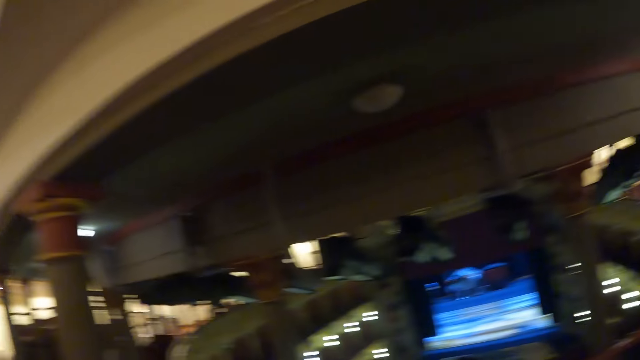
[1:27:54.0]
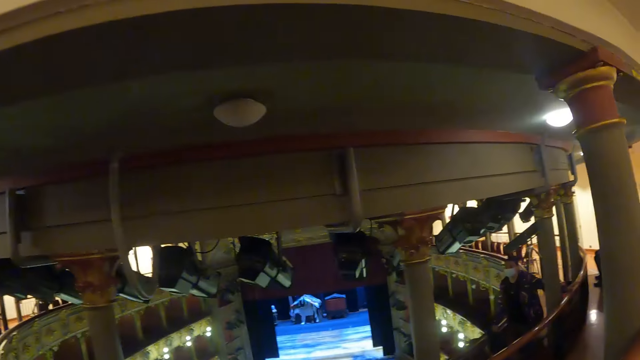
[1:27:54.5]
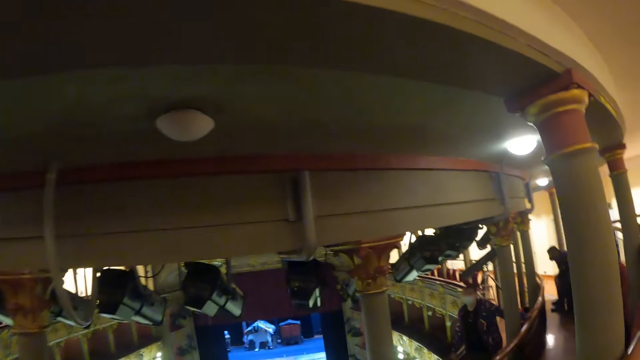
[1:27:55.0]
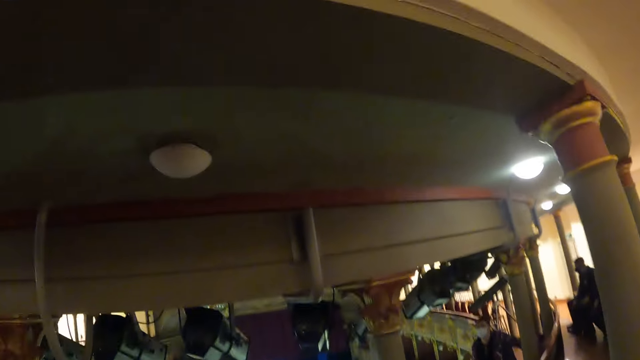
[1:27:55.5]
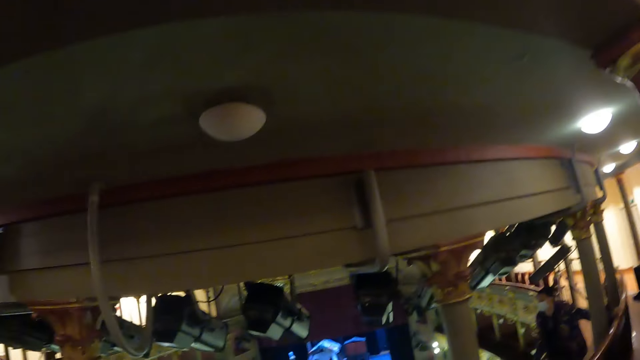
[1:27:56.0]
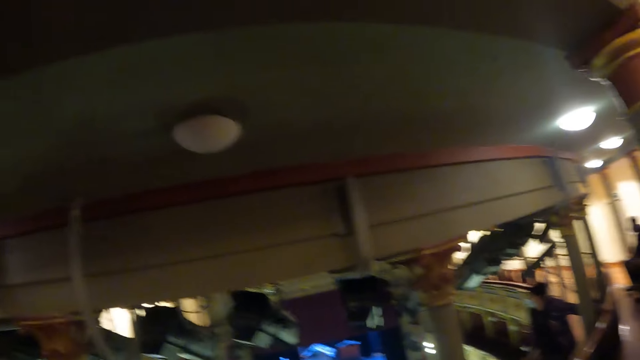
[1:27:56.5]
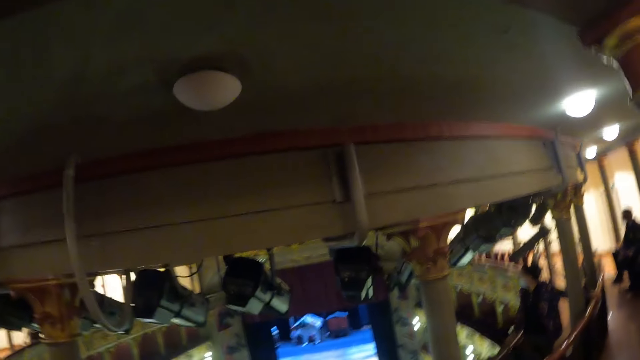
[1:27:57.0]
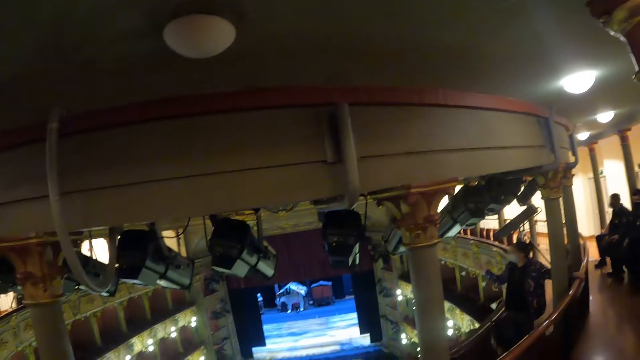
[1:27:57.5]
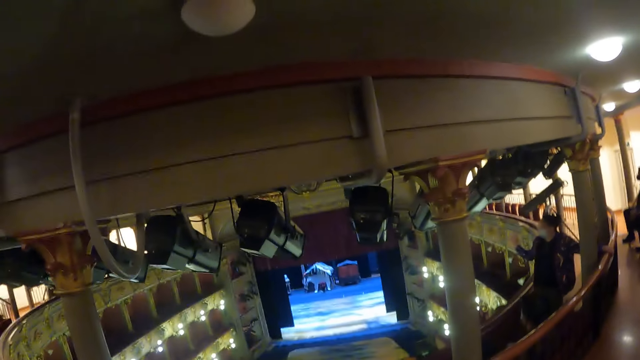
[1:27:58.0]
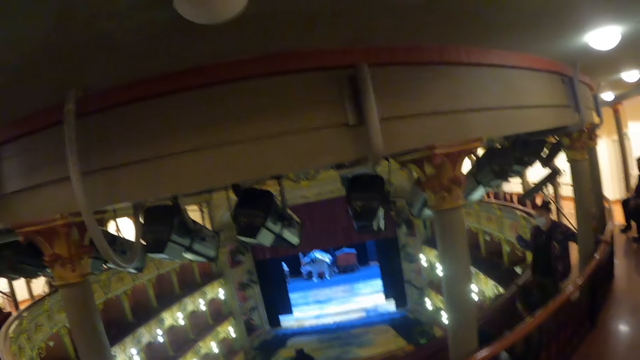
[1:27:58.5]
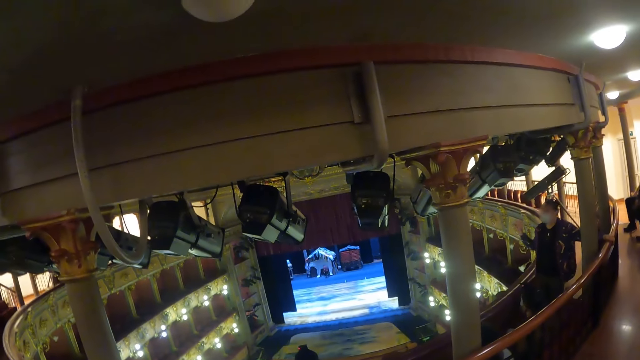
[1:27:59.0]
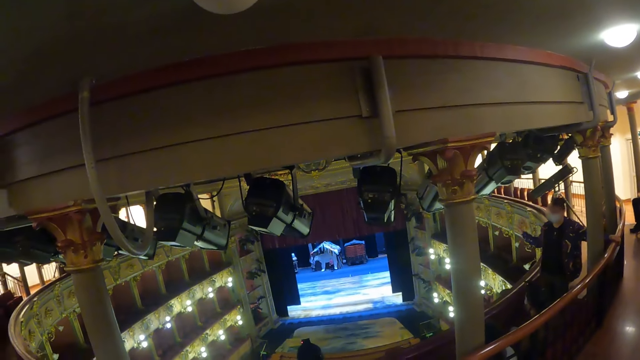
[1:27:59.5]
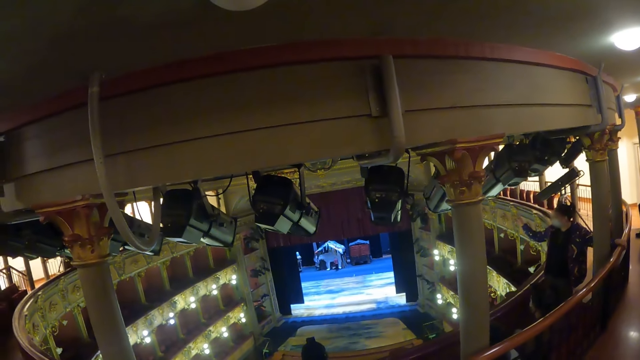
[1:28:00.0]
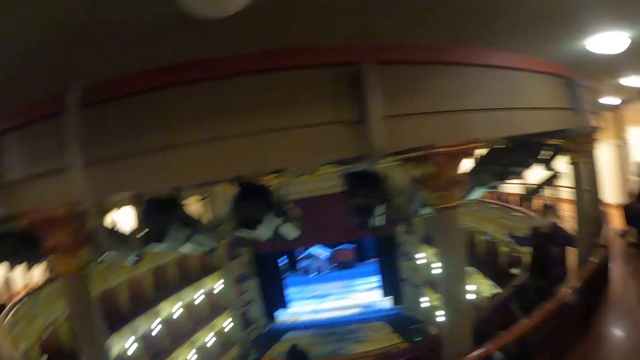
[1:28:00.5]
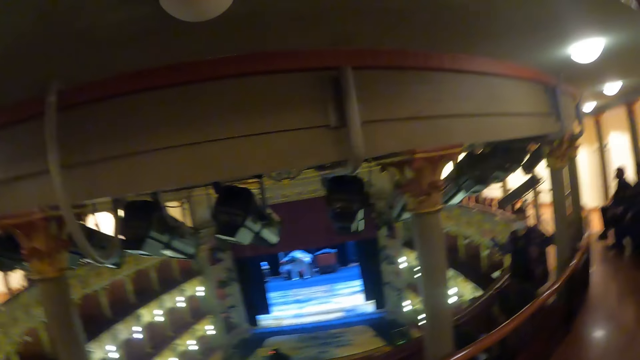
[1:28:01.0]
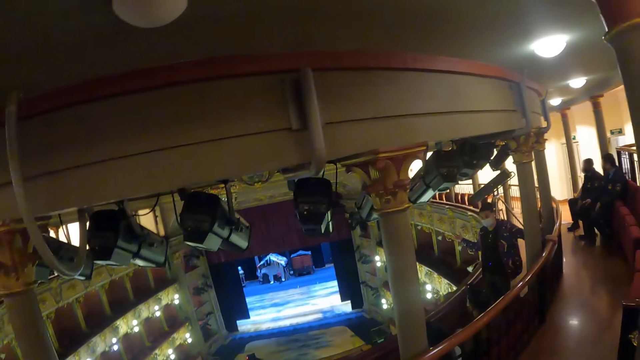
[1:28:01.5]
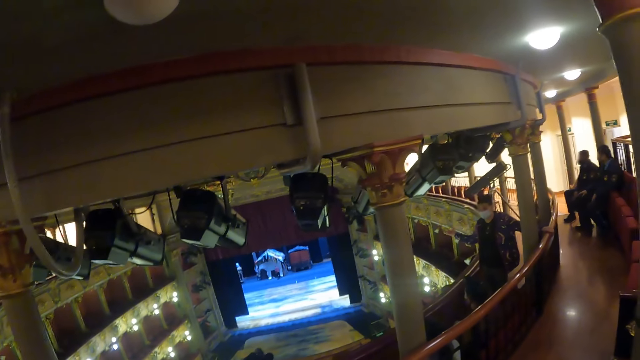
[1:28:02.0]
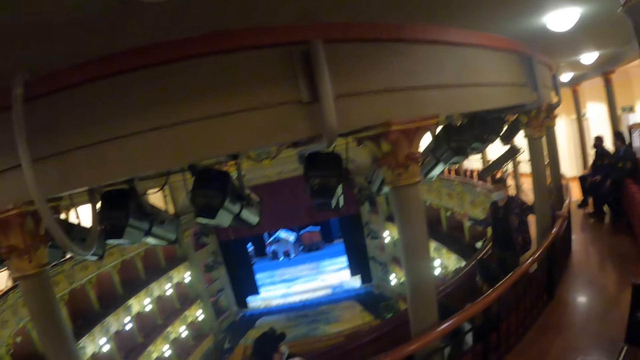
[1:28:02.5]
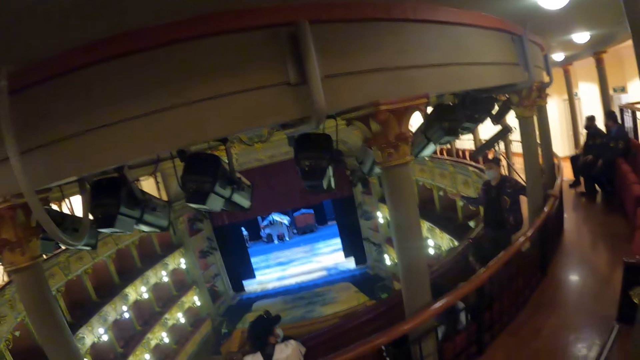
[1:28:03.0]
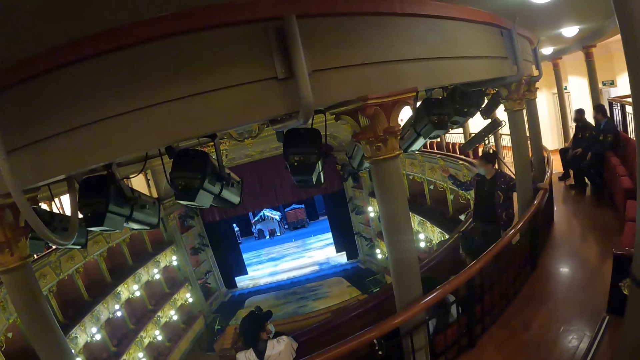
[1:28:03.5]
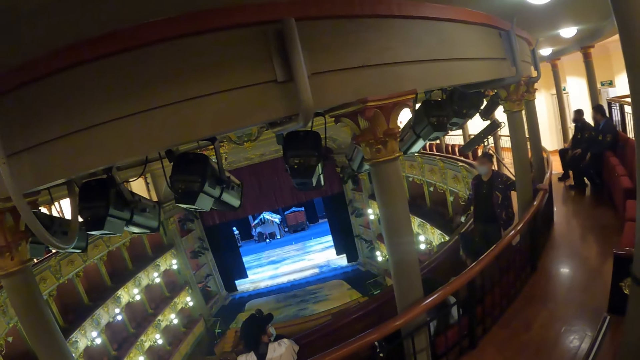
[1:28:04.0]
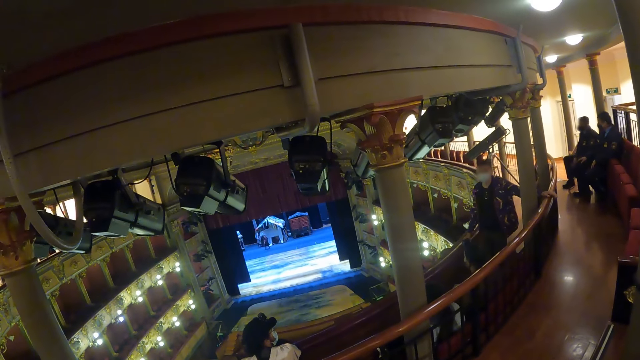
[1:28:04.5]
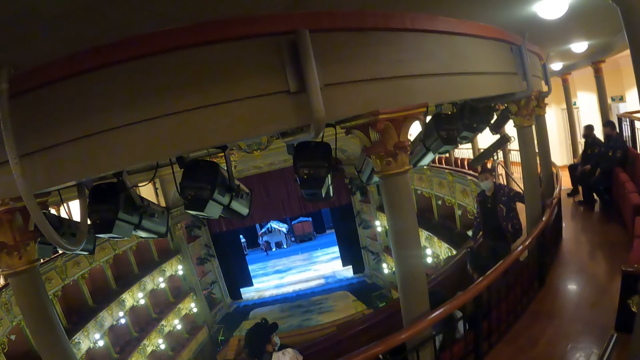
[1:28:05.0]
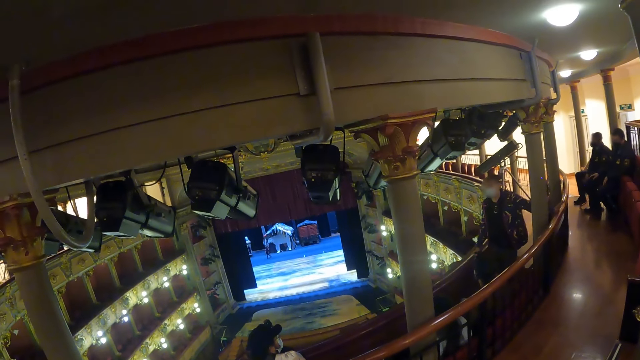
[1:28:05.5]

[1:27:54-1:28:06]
The camera wearer watches the television. A person lifts up the right hand.

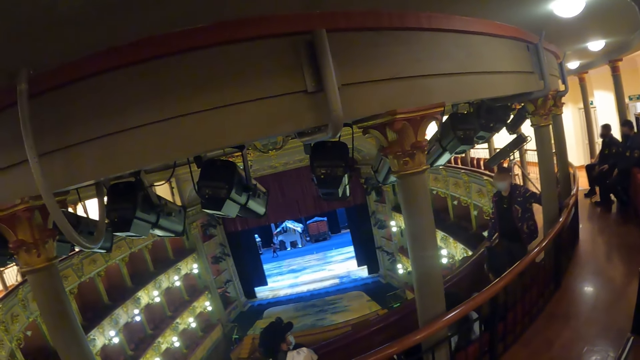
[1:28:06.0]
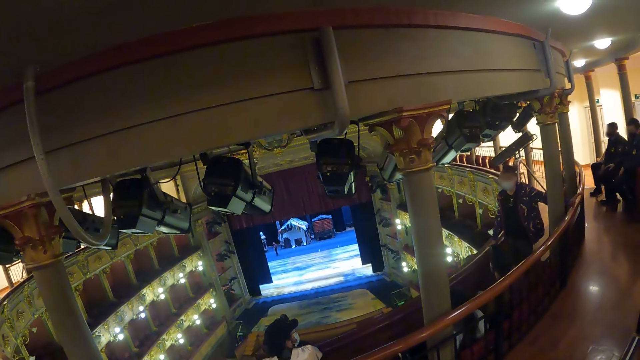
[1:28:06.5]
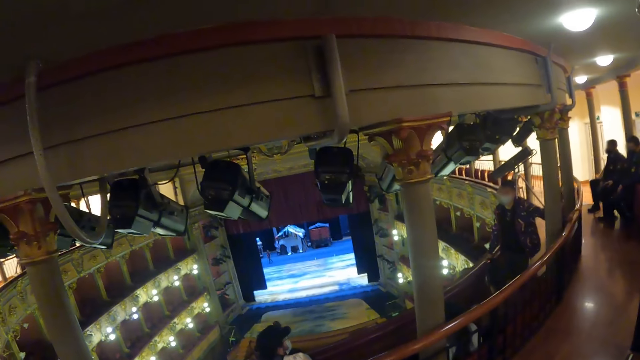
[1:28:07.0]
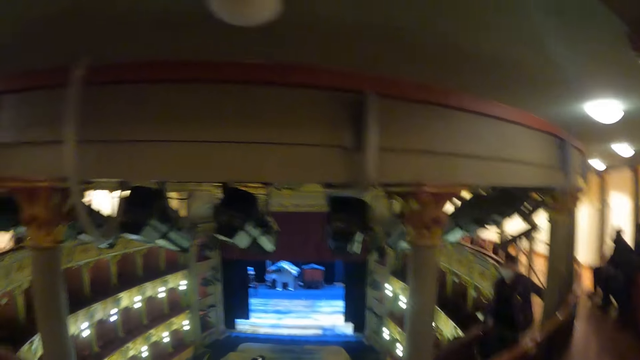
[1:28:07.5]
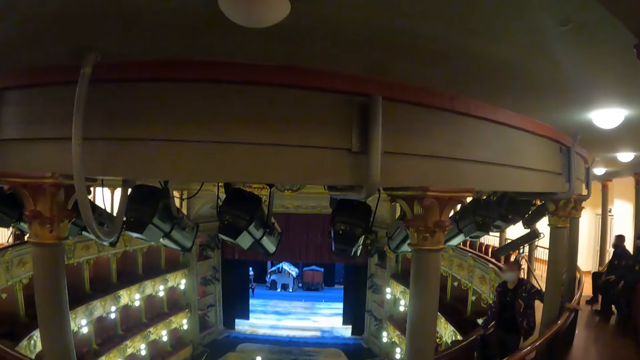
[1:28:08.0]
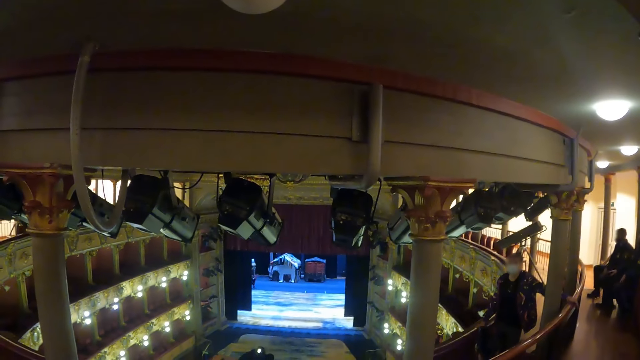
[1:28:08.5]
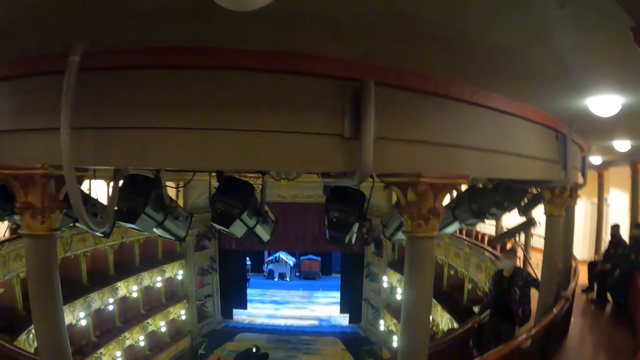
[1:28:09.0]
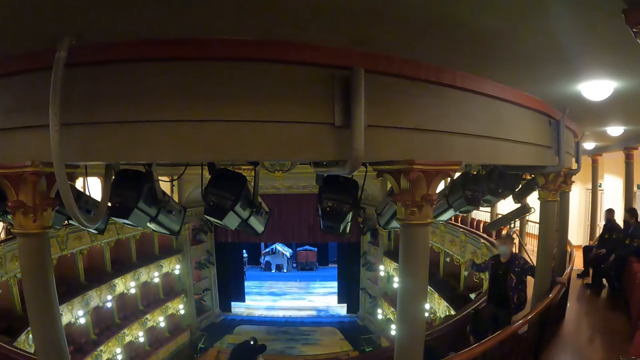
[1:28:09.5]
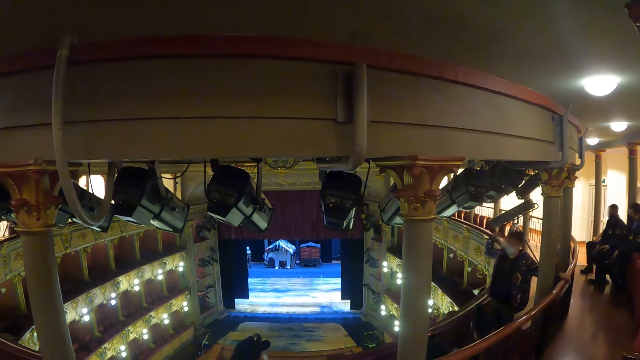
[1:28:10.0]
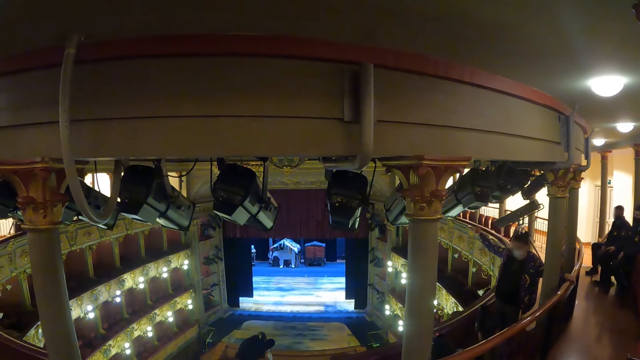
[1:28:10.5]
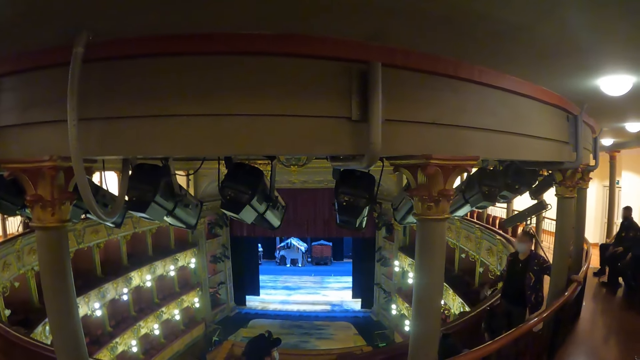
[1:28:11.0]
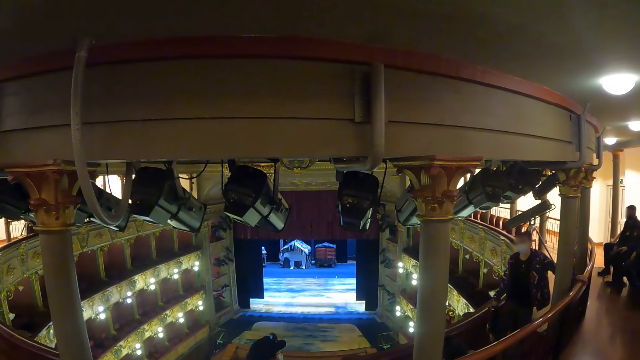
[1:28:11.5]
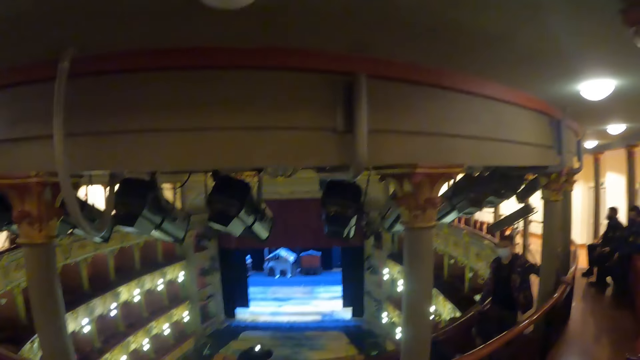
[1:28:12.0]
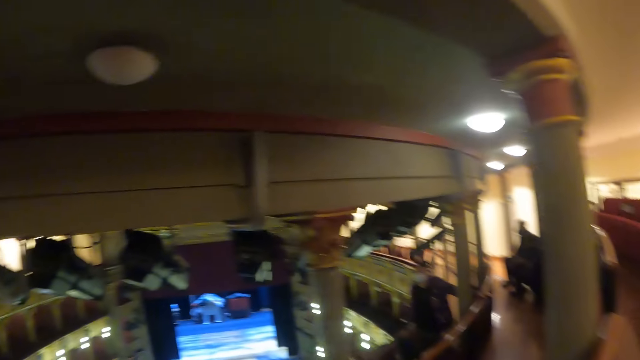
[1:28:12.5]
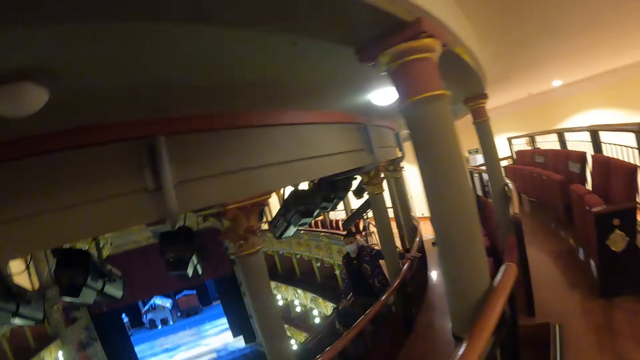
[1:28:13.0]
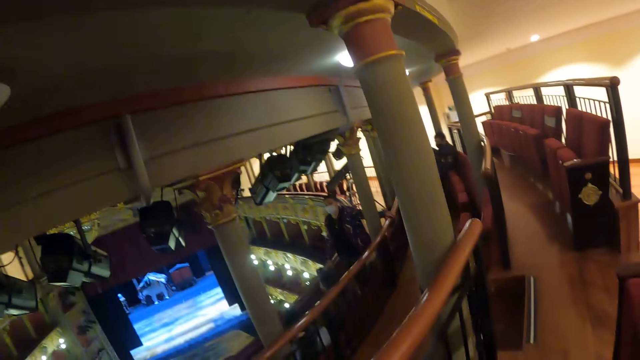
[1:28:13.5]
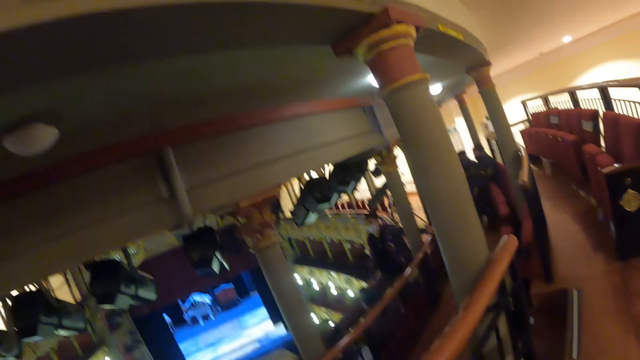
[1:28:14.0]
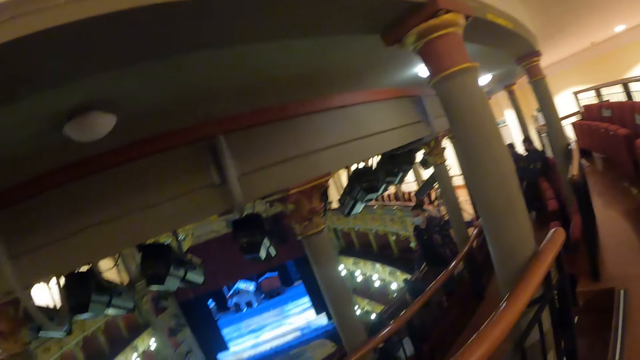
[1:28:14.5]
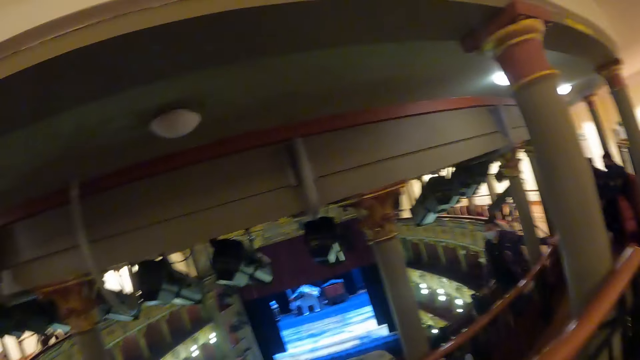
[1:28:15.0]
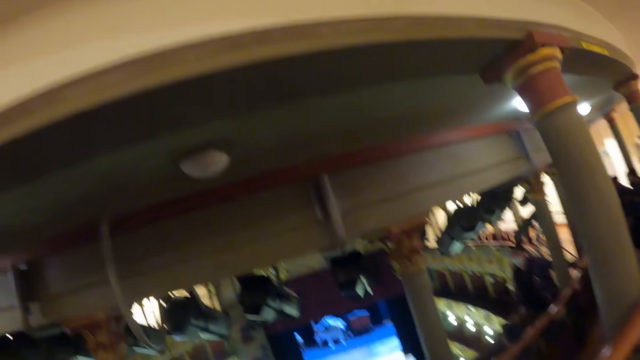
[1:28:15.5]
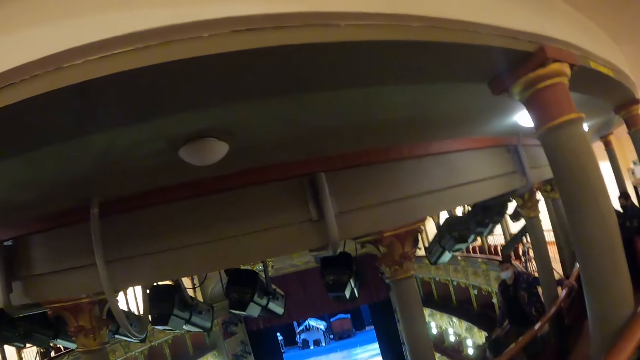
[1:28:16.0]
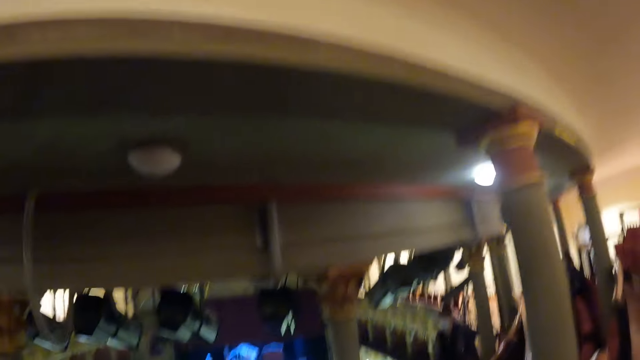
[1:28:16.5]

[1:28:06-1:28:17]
The camera wearer looks around in a room.
